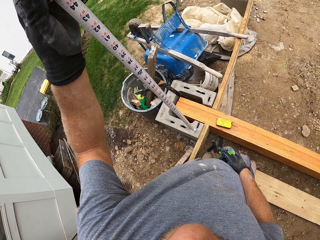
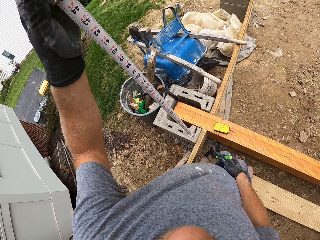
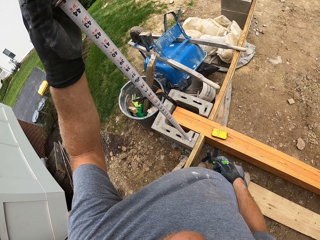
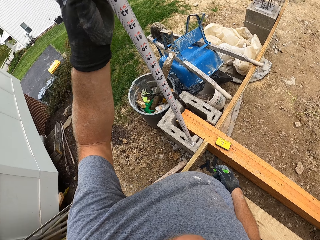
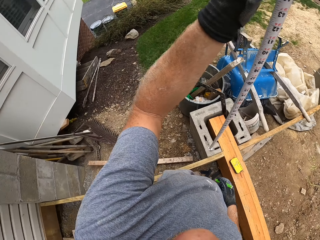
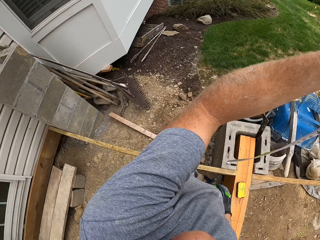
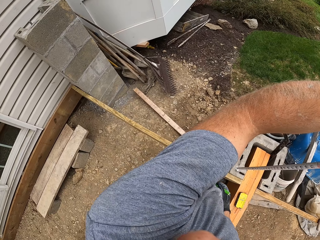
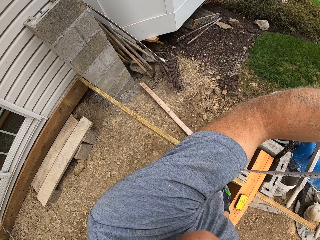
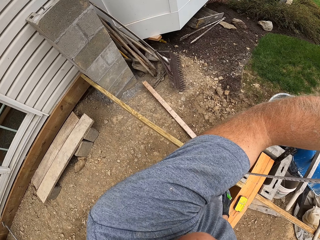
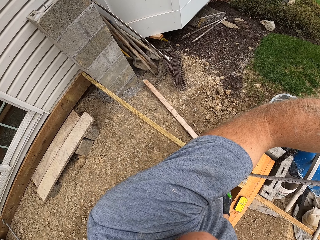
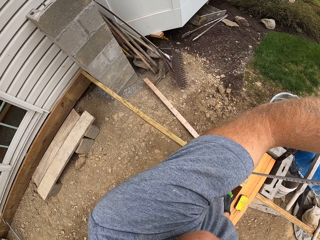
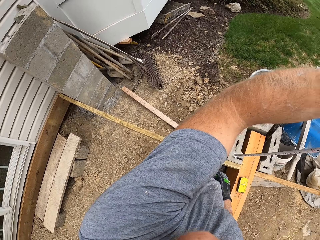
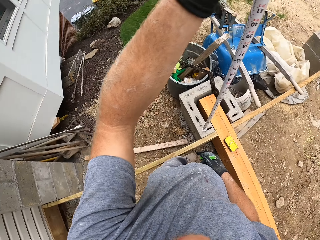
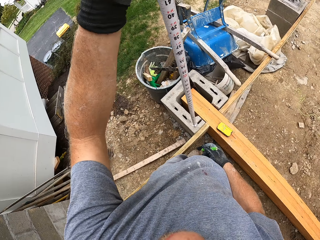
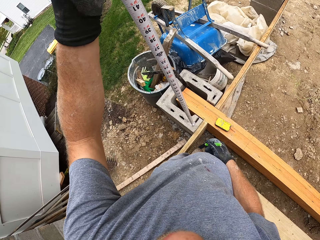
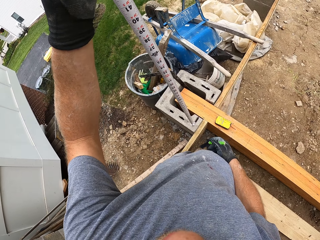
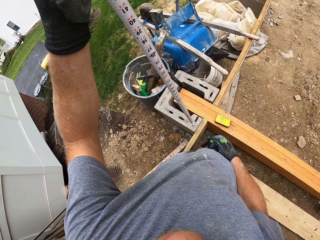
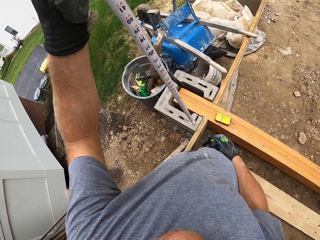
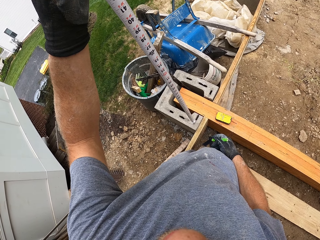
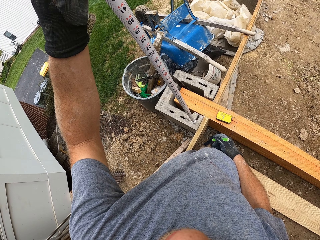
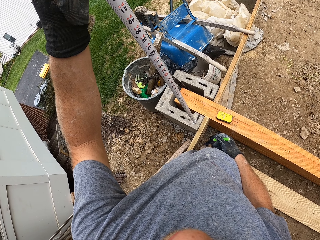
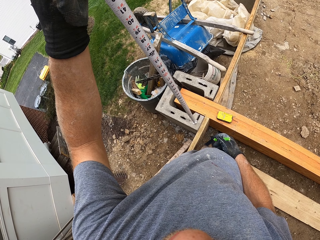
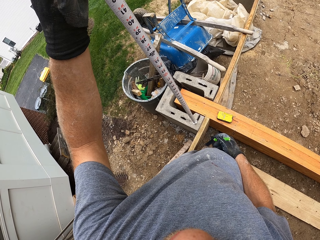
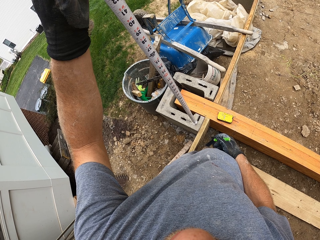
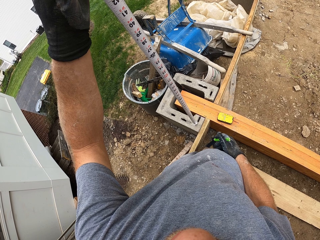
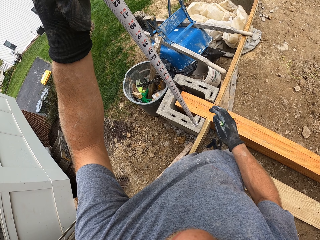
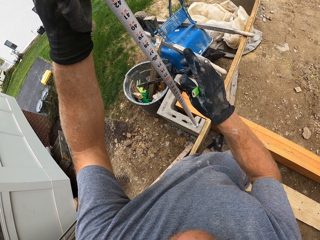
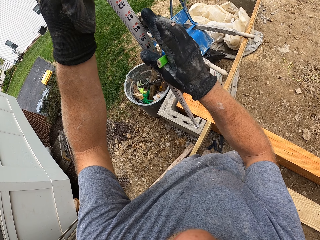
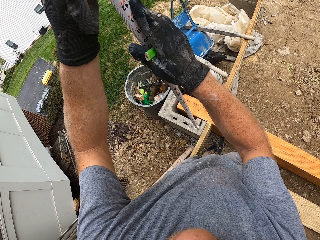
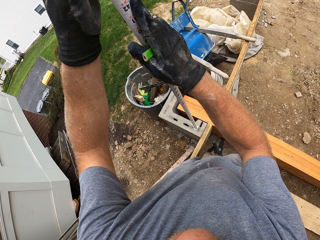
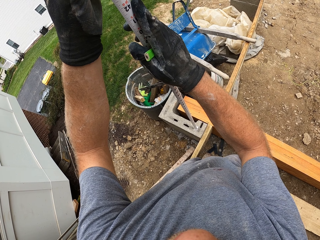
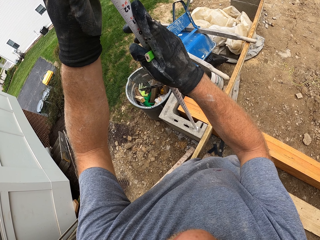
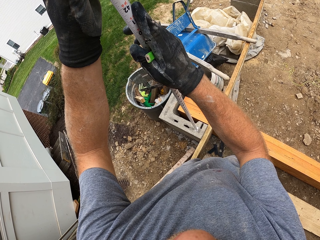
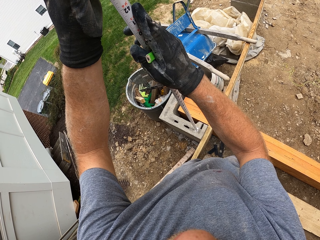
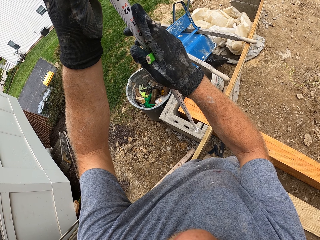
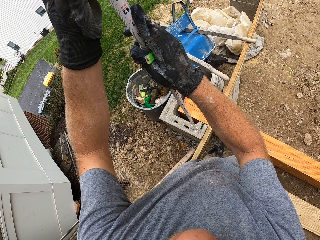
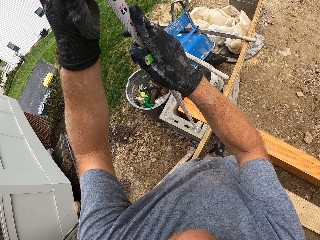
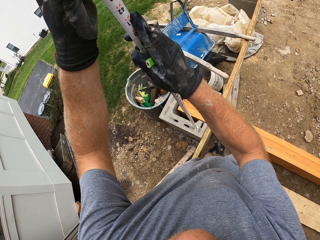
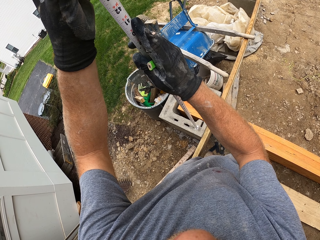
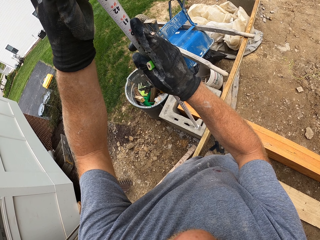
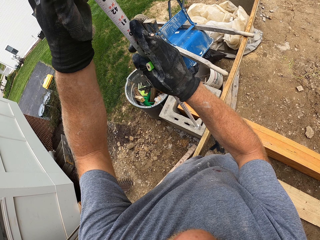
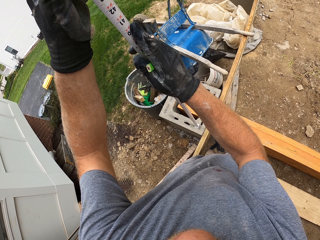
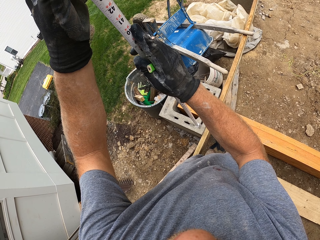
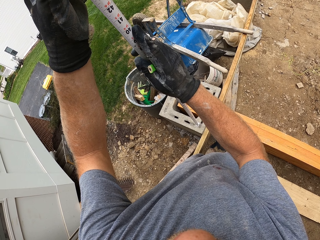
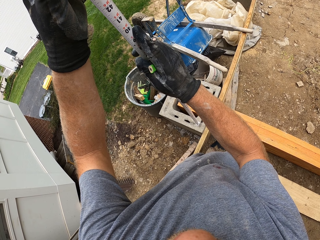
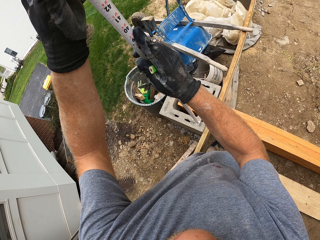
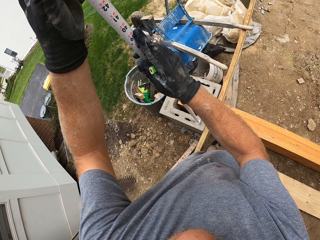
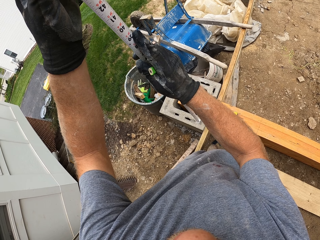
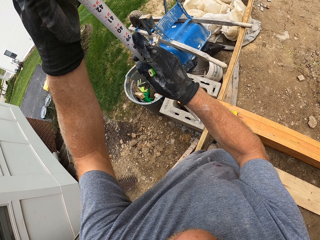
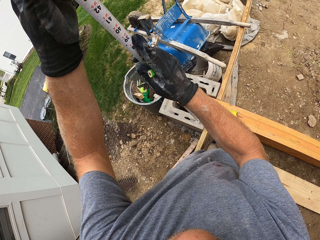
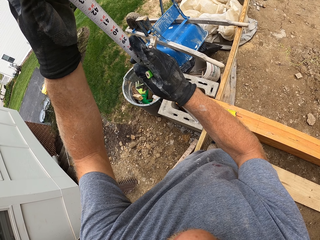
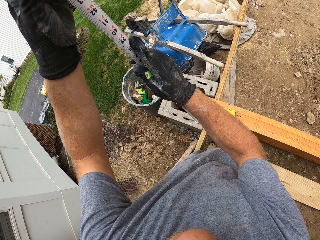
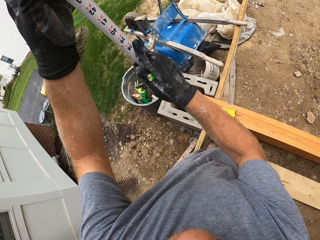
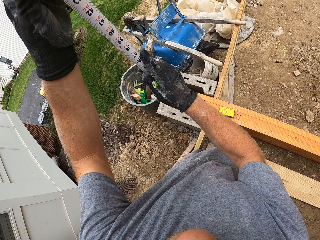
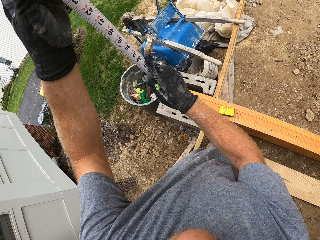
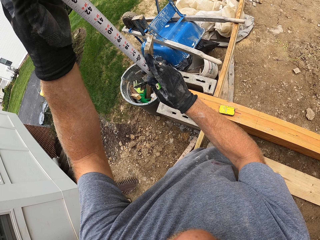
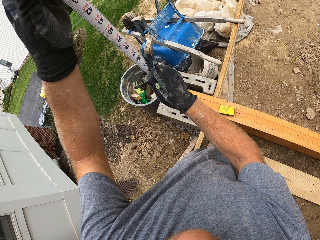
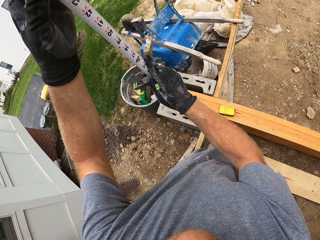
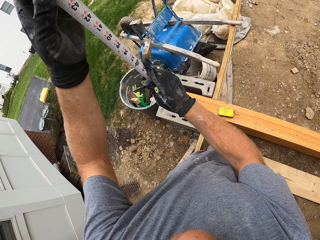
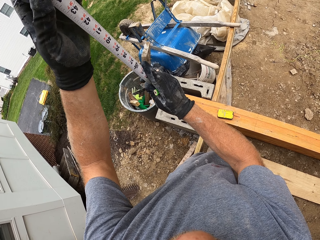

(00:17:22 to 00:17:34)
The camera wearer touches the measuring tape.

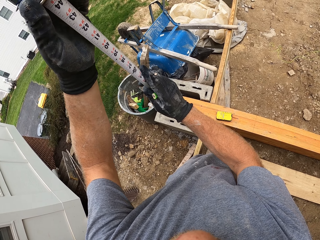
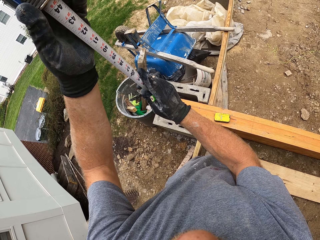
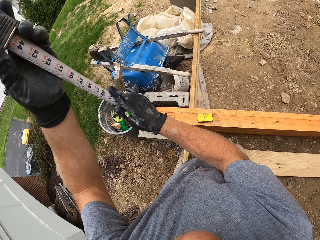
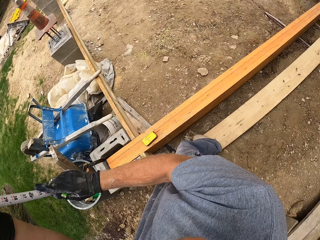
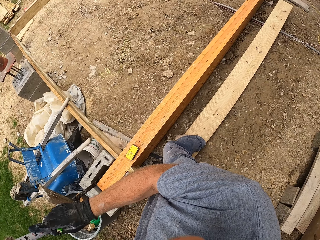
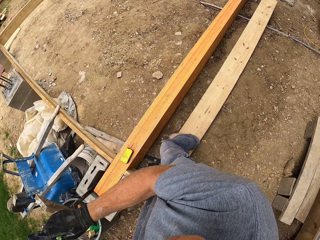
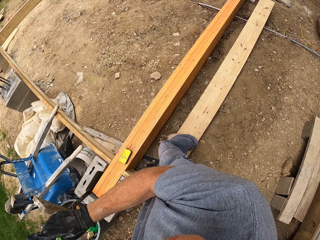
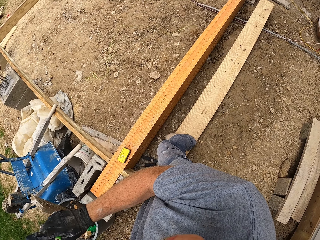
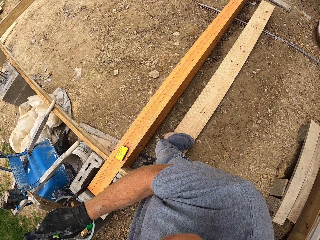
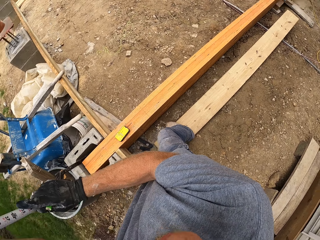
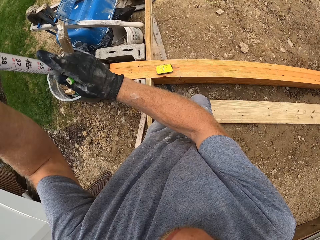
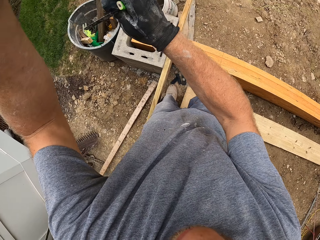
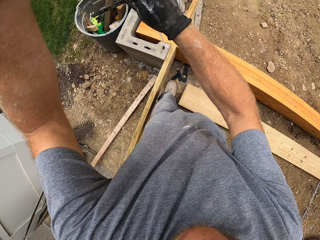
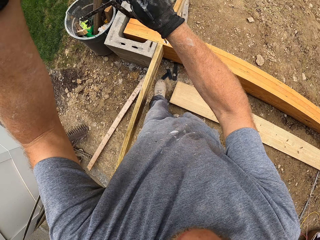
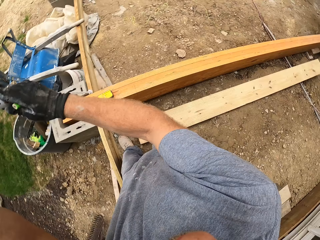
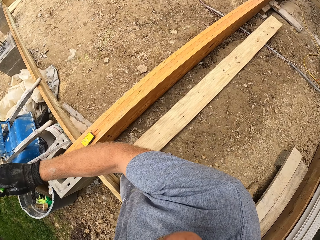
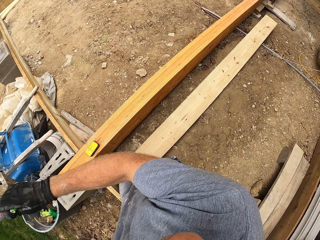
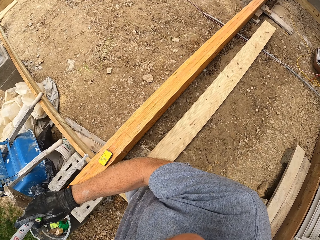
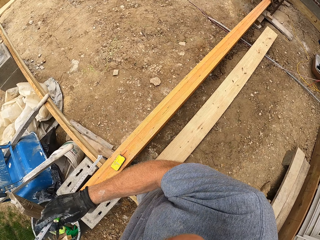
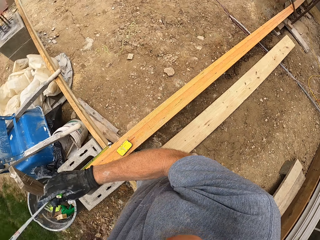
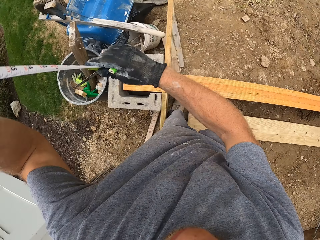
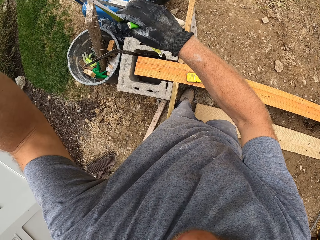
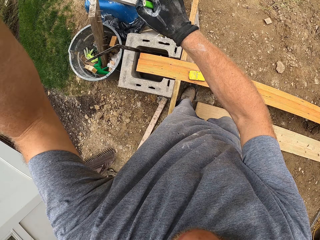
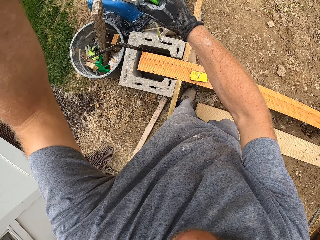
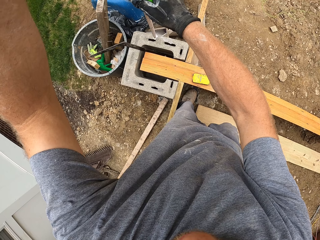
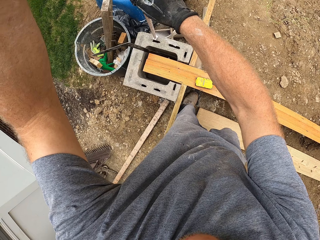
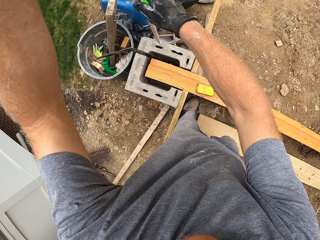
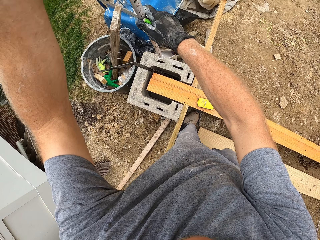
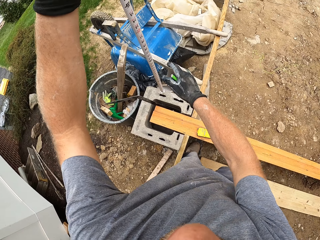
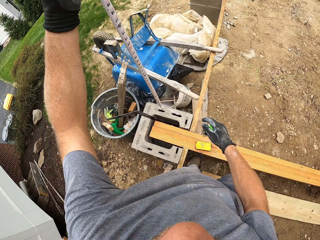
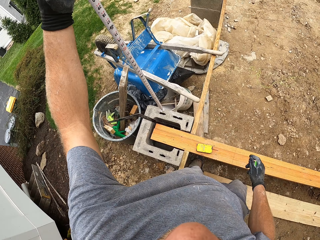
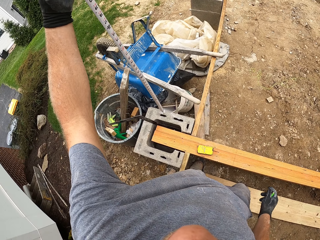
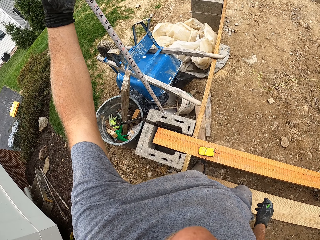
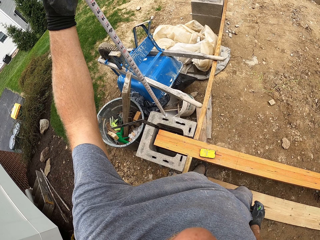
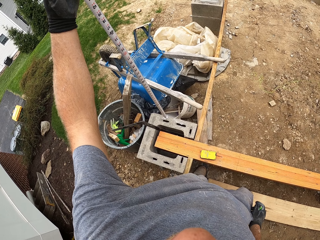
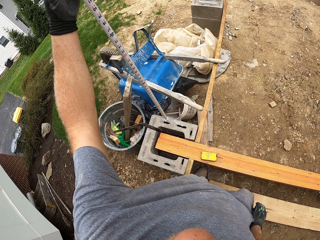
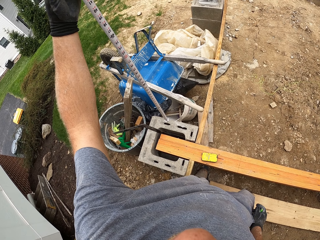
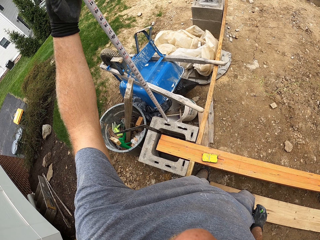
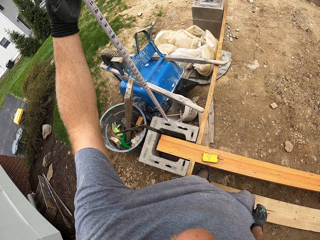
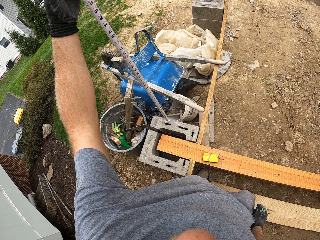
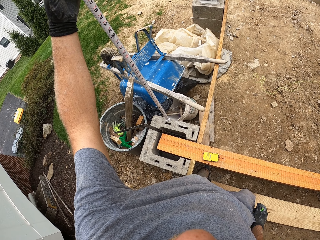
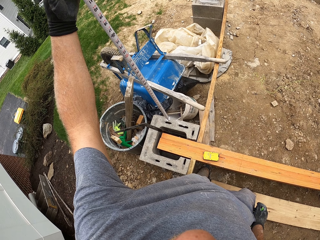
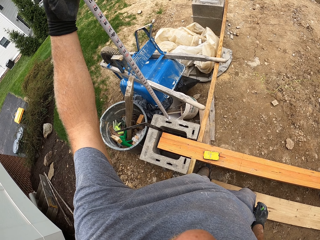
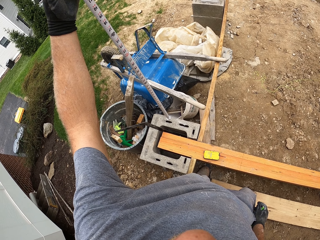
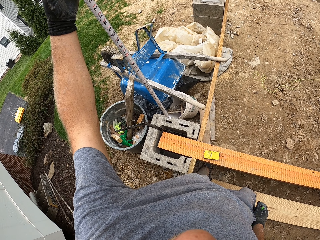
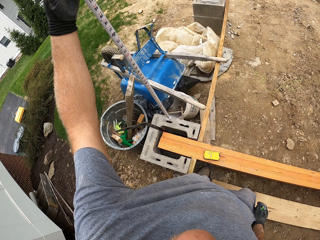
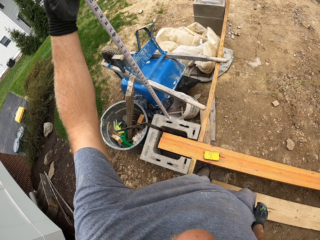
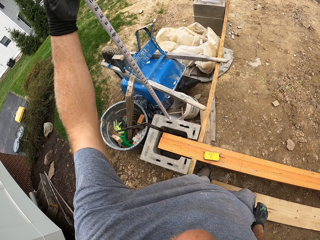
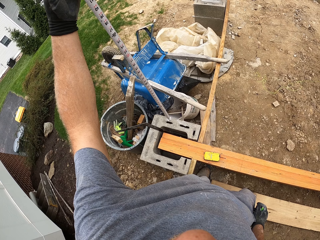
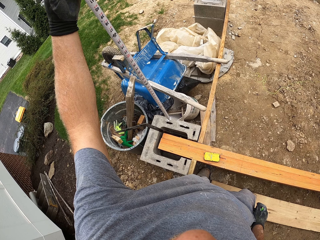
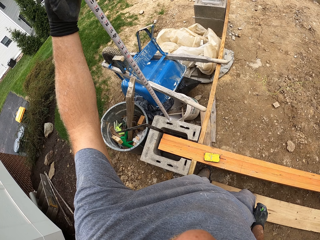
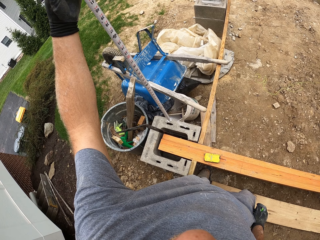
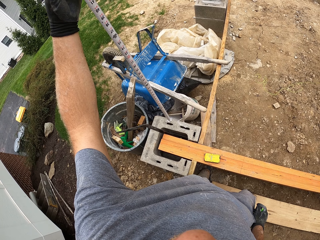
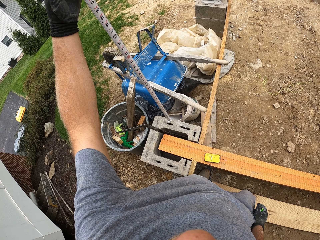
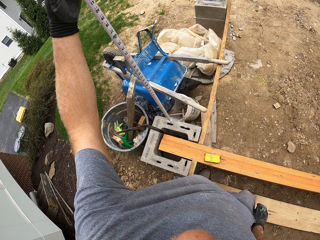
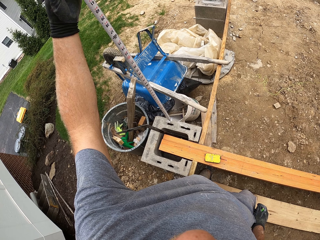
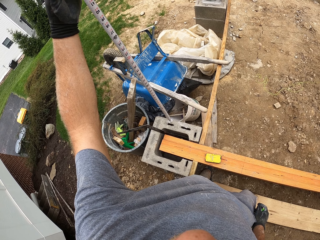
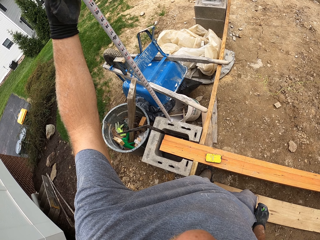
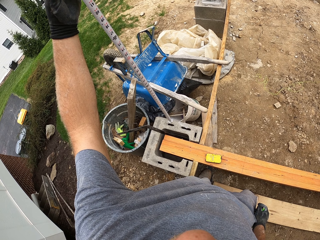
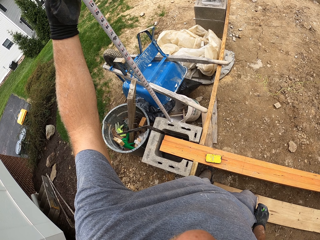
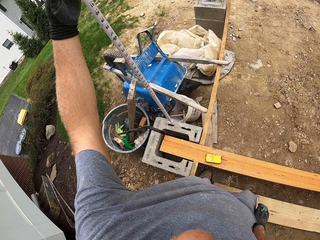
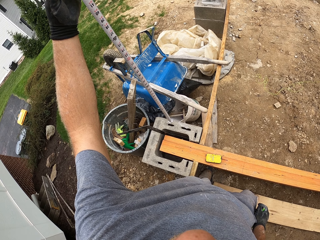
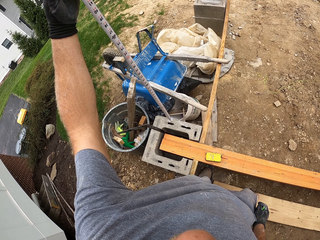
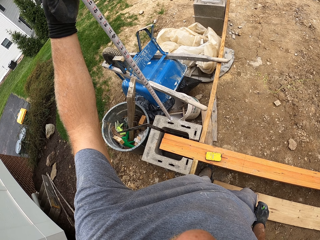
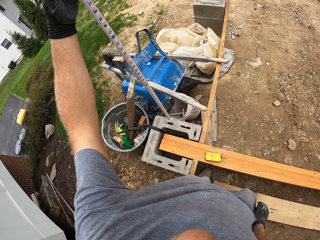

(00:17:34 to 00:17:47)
The camera wearer adjusts the measuring tape. They measure the height.
